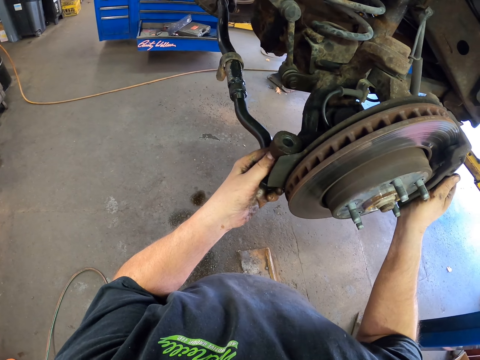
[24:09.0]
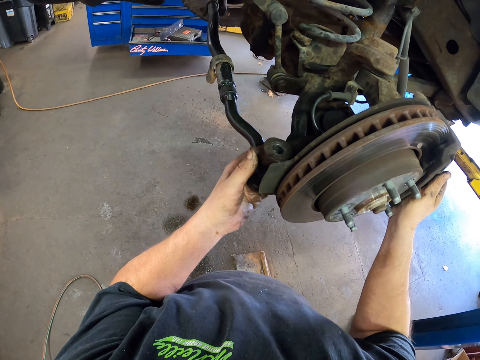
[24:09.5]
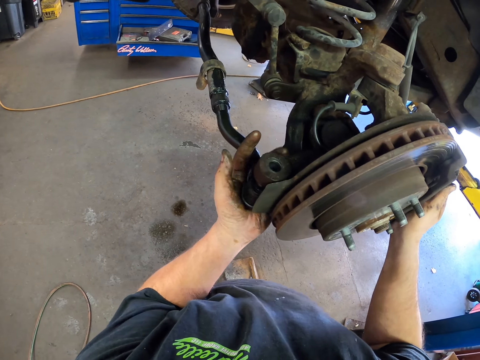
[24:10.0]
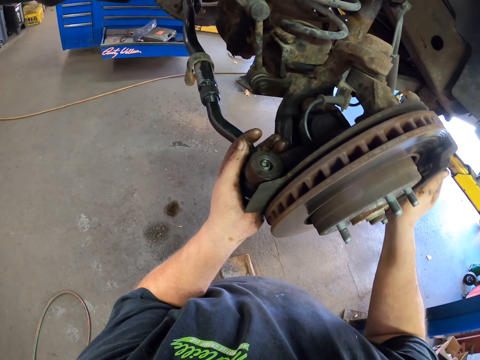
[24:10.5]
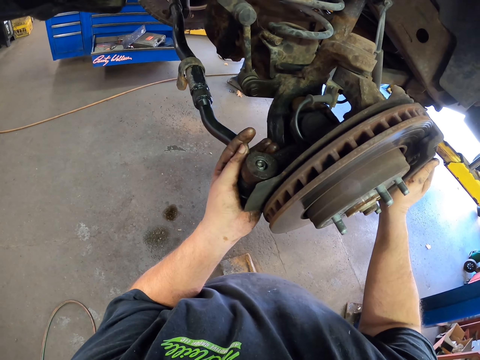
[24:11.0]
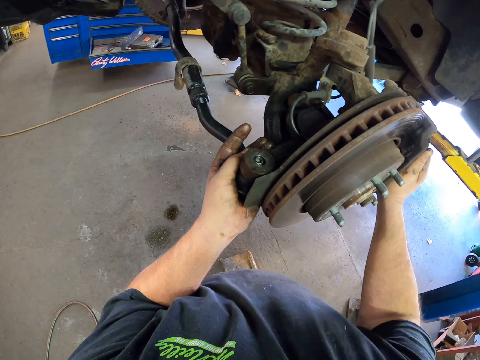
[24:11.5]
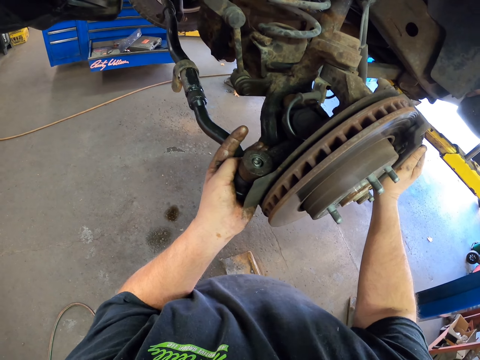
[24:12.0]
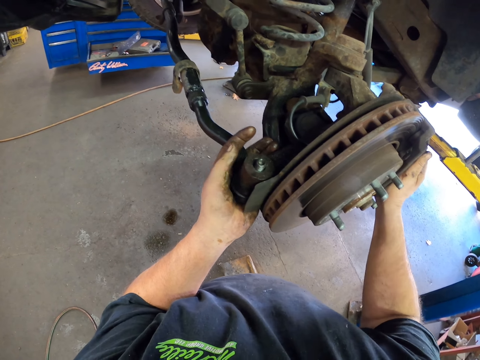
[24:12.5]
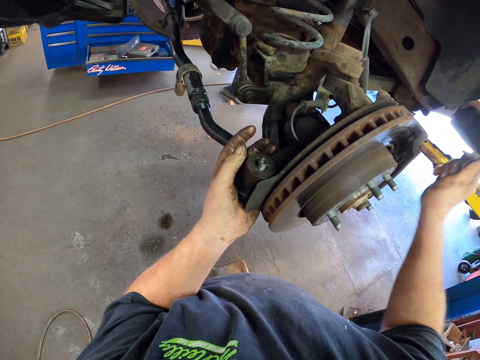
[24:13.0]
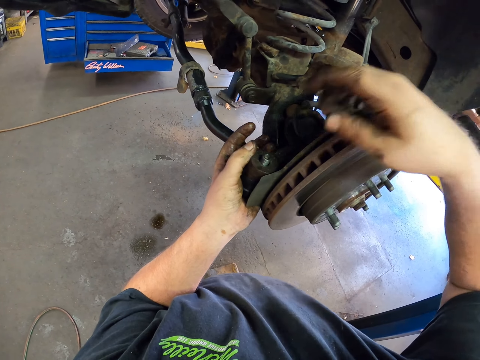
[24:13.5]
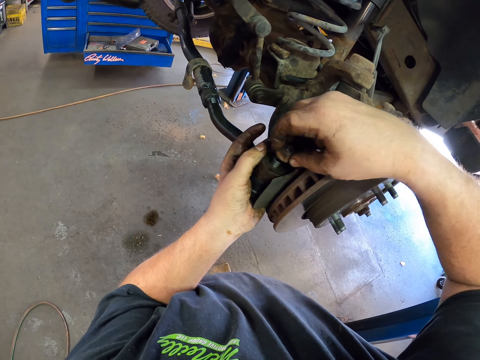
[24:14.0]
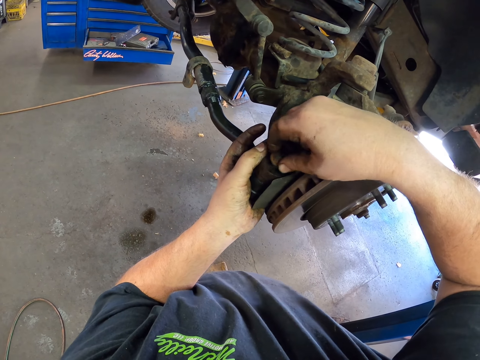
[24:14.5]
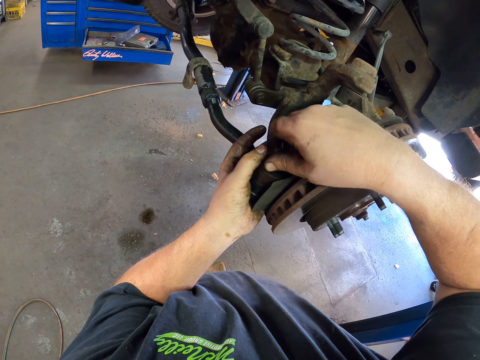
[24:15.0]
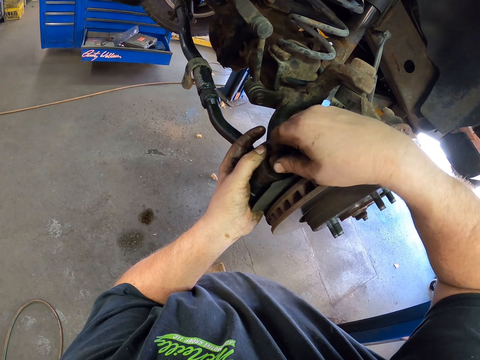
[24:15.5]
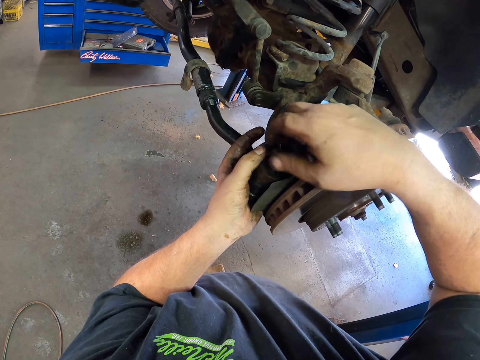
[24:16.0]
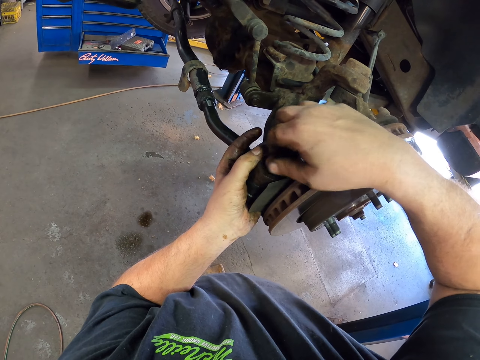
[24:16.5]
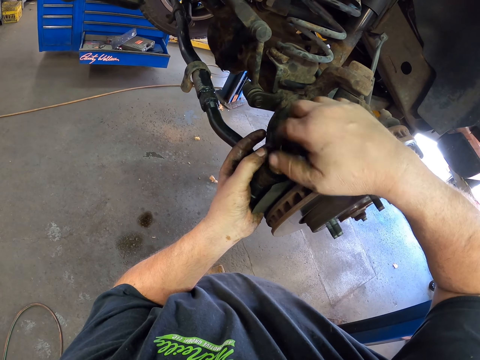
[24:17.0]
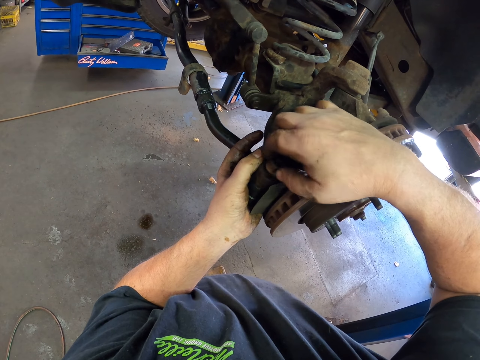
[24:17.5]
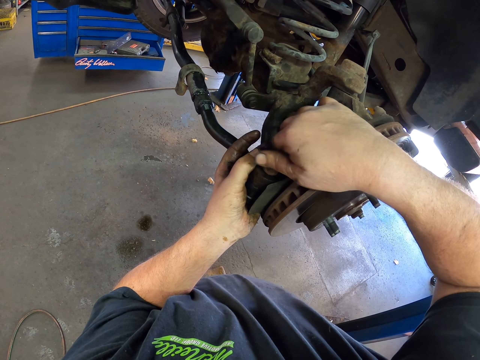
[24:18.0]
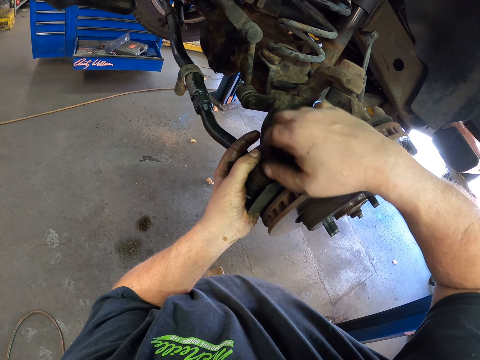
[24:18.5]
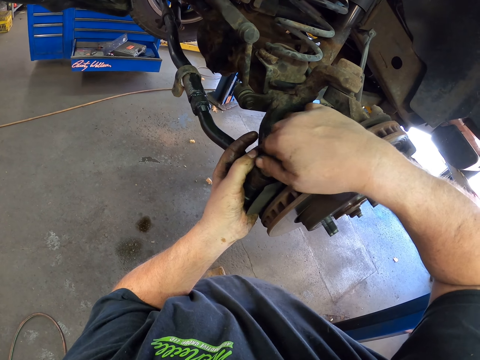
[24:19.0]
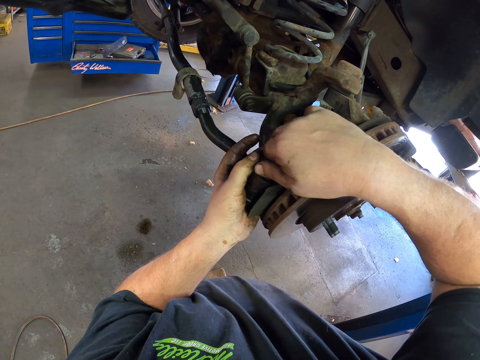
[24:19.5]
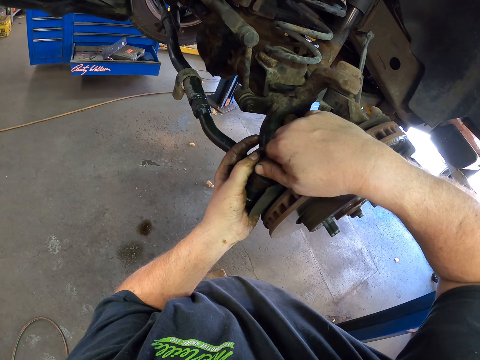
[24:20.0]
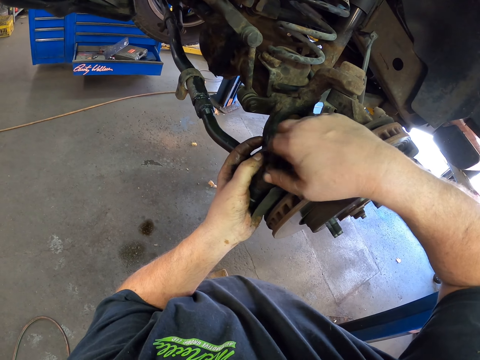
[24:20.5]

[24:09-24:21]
The camera wearer fixes something on the brake rotor. They connect the car parts. They put the nut on the bolt. They tighten the nut.

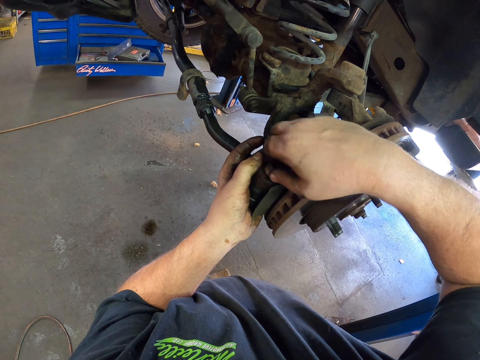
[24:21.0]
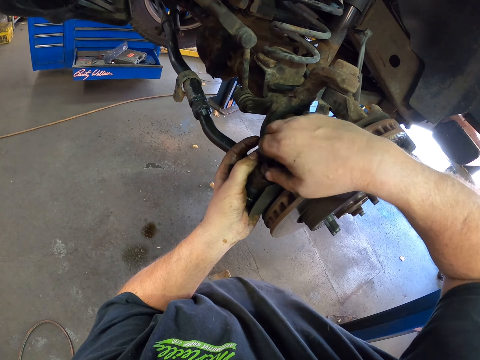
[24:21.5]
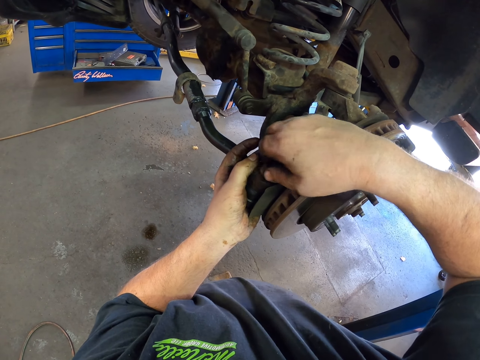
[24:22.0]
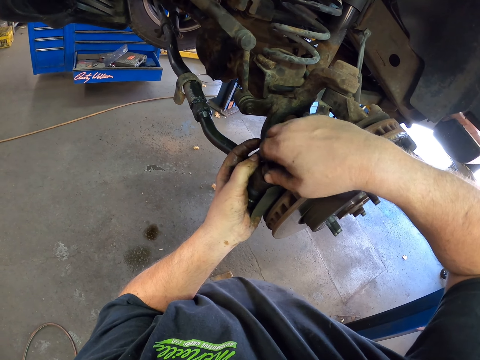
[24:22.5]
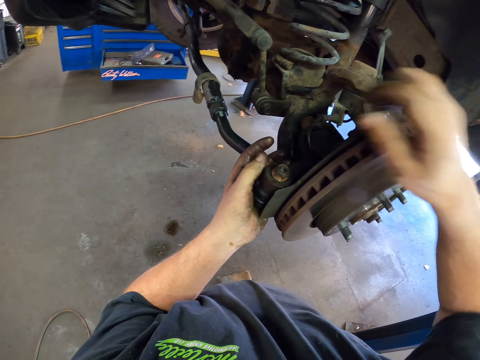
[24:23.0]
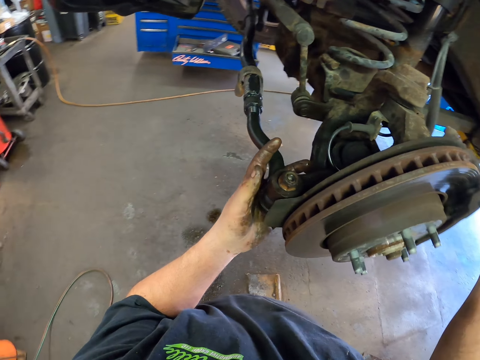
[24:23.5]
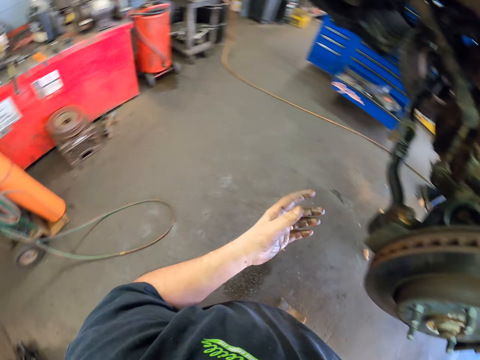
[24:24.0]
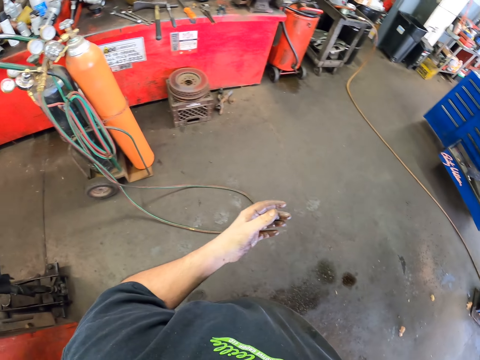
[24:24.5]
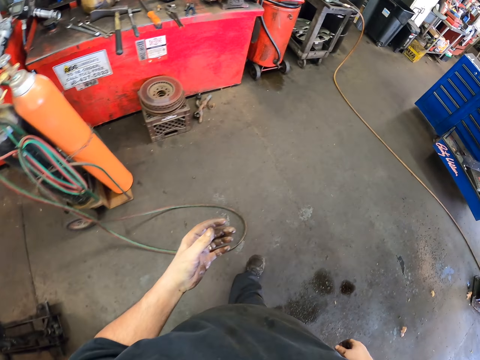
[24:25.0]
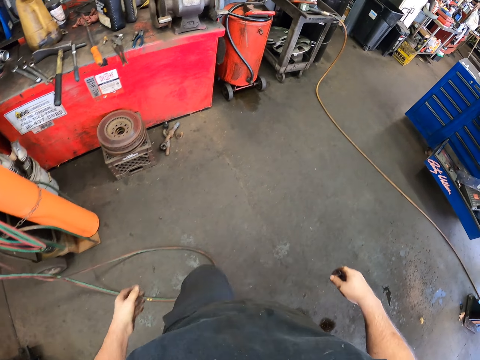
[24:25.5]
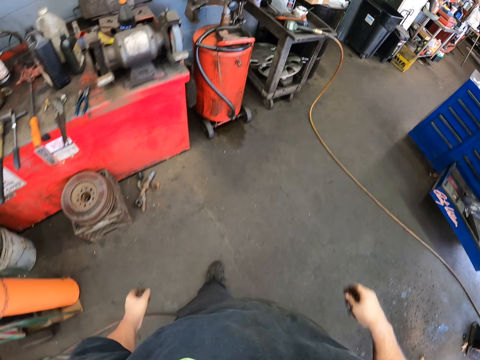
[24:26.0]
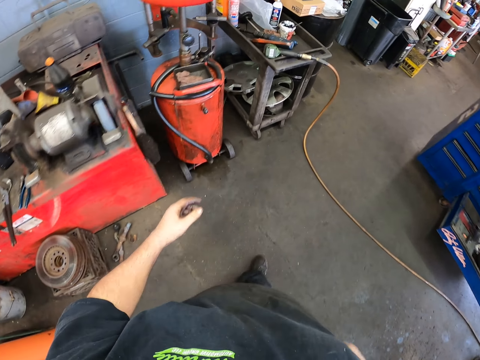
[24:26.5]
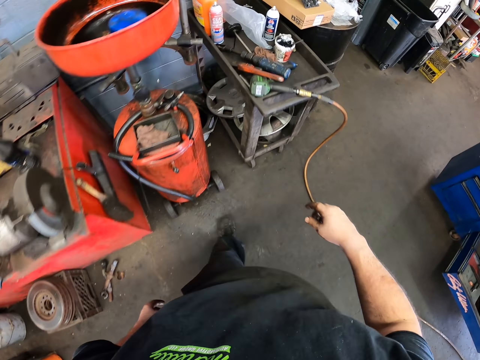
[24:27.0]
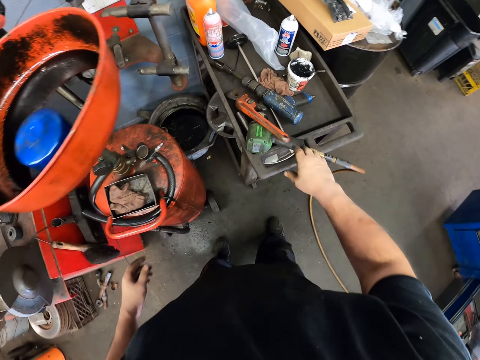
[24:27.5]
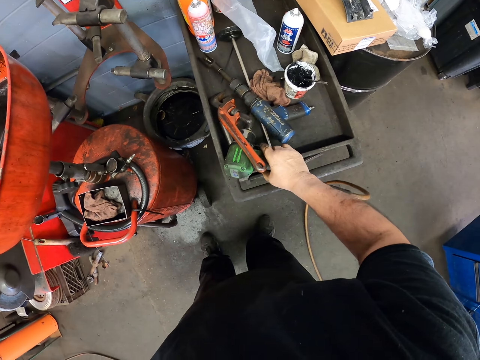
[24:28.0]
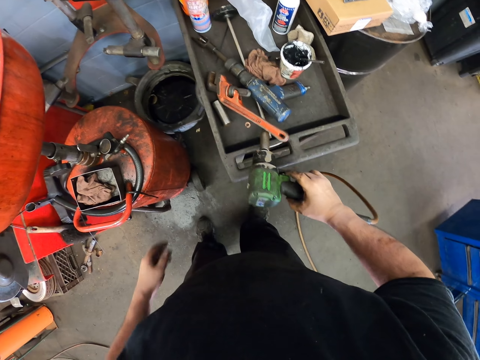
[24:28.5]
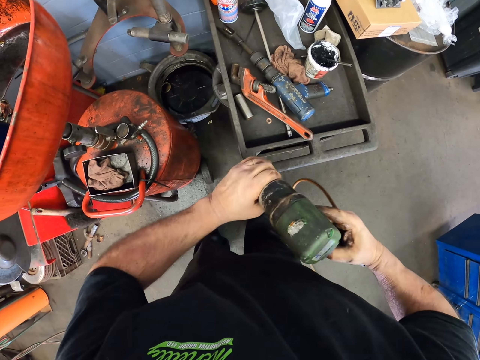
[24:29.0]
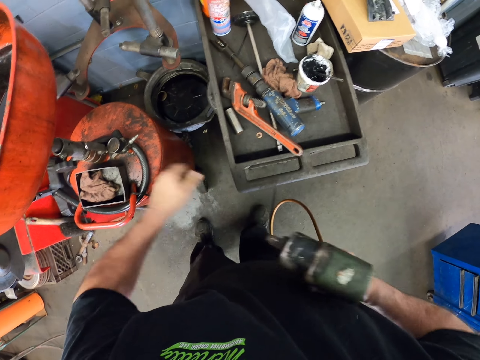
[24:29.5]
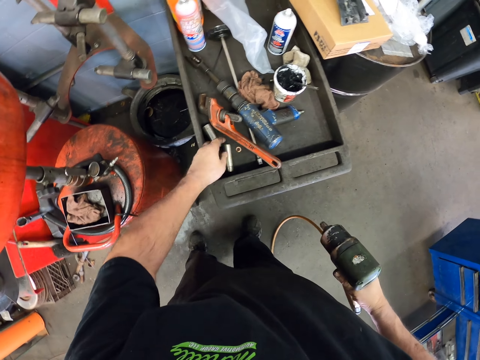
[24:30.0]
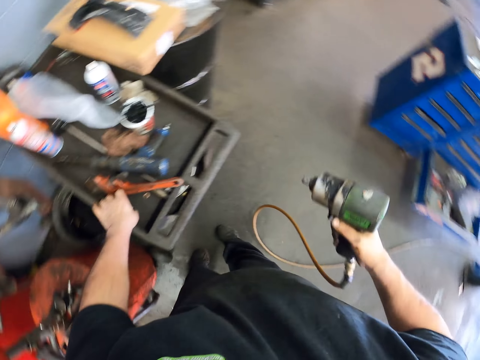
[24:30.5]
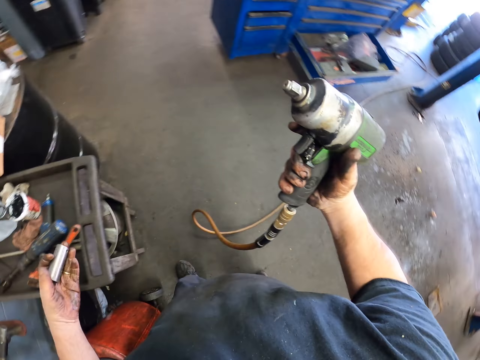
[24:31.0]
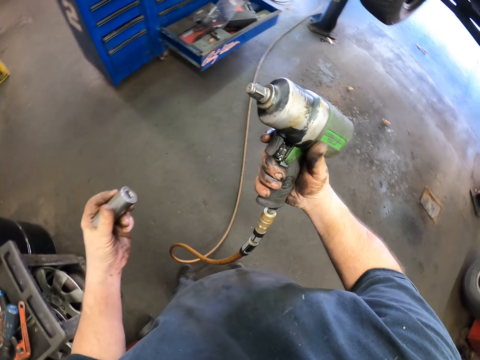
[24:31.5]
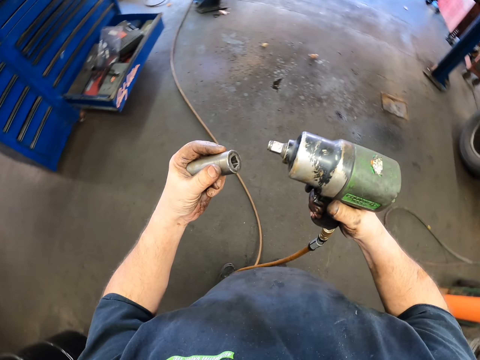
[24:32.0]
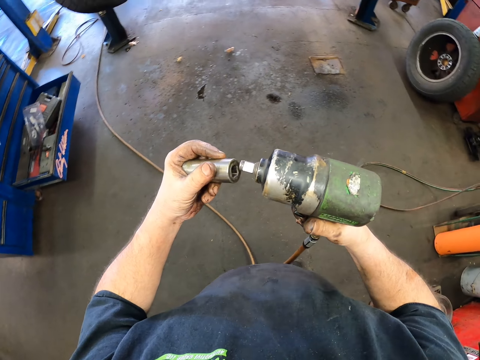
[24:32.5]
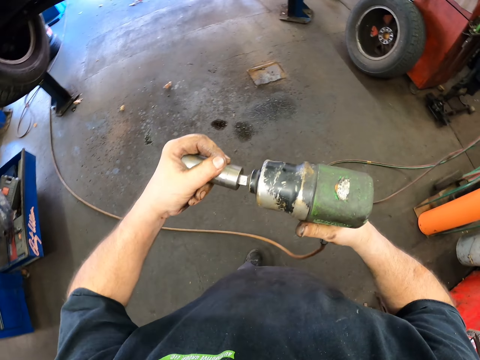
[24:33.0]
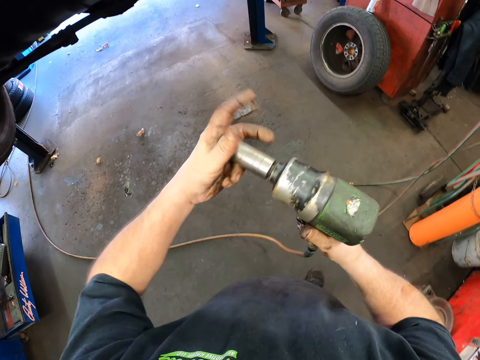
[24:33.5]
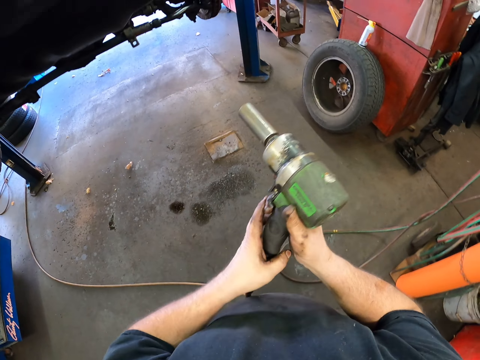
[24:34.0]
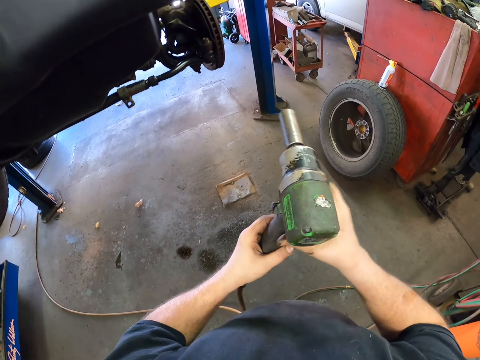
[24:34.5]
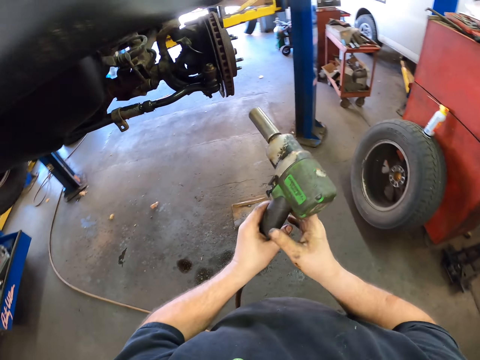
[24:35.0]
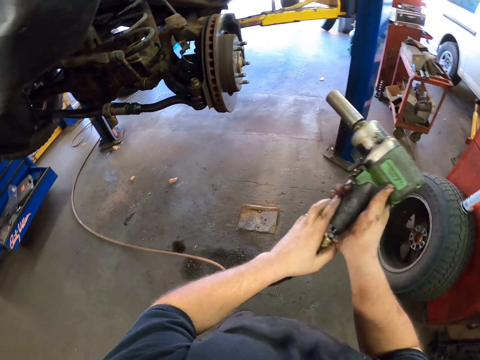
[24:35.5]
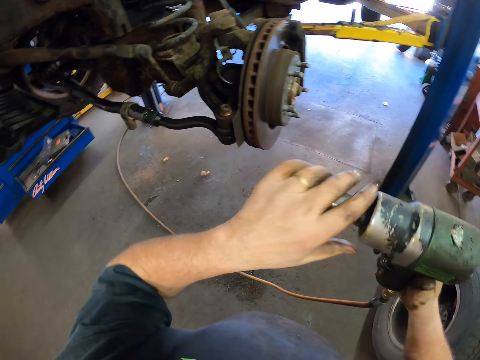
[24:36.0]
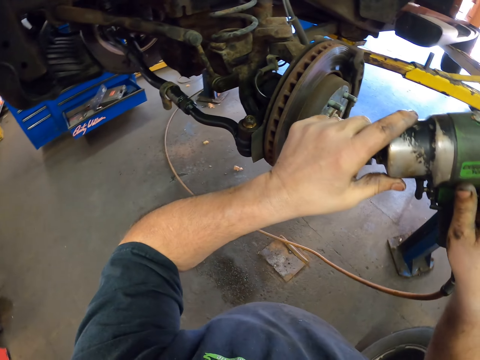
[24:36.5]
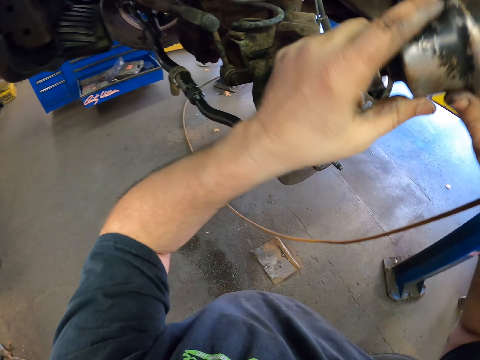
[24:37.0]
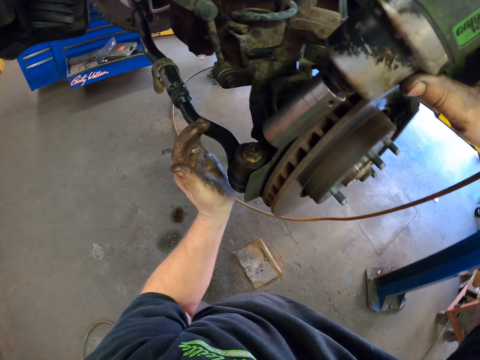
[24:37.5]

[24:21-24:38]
The camera wearer moves the hands. They step forward. They walk around. They pick up the drill or screw drill machine. They remove the drill head from the drill. They put the drill head on the table. They pick up the drill head. They step forward. They connect the drill head to the drill. They fix the screw drill machine. They pass the drill to the left hand. They pass the drill to the right hand. They step forward. They touch the car part.
